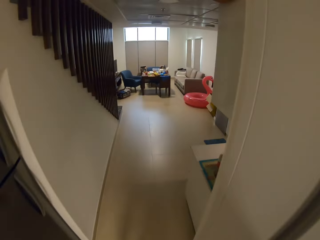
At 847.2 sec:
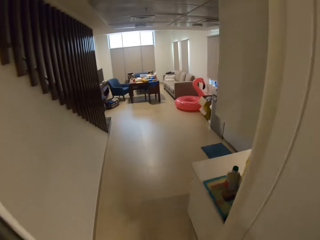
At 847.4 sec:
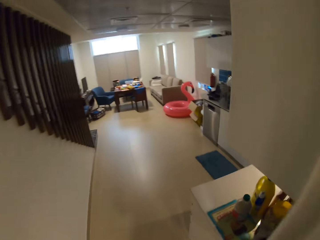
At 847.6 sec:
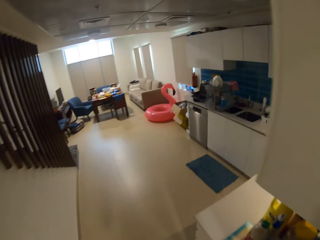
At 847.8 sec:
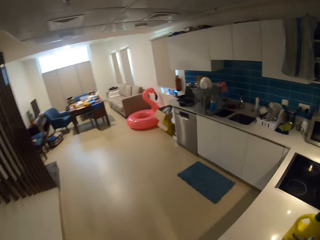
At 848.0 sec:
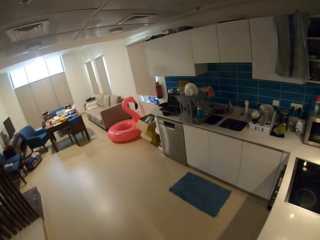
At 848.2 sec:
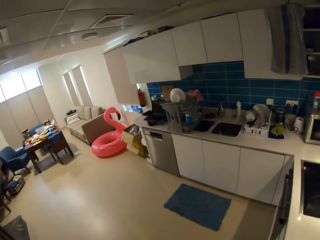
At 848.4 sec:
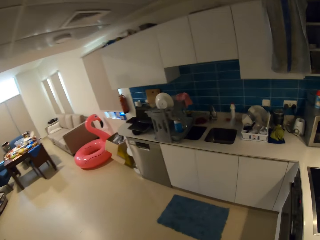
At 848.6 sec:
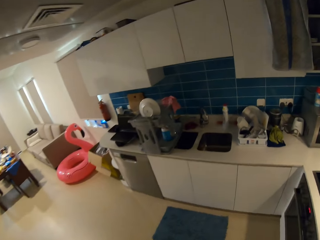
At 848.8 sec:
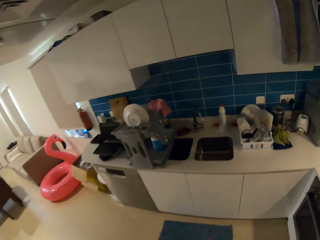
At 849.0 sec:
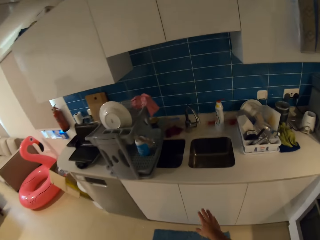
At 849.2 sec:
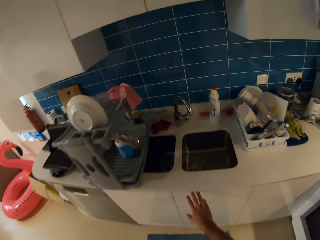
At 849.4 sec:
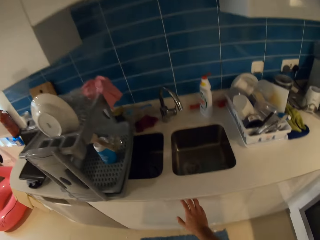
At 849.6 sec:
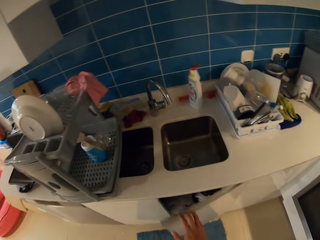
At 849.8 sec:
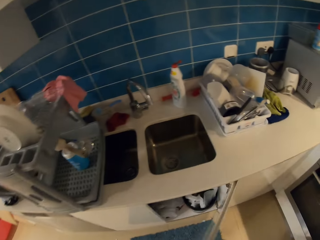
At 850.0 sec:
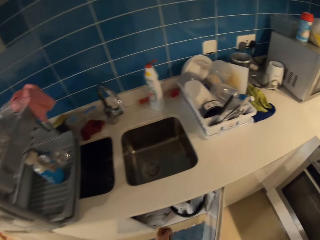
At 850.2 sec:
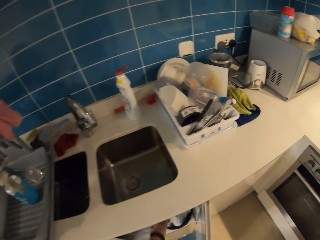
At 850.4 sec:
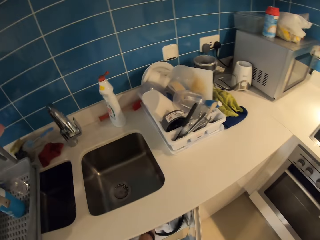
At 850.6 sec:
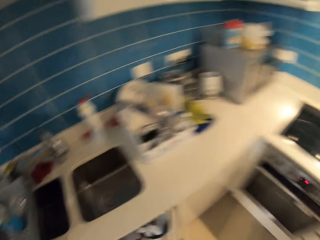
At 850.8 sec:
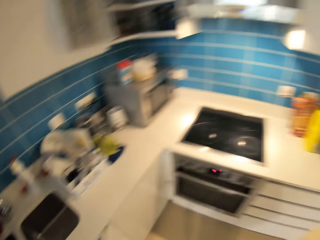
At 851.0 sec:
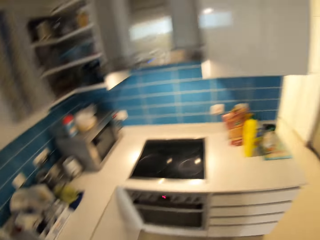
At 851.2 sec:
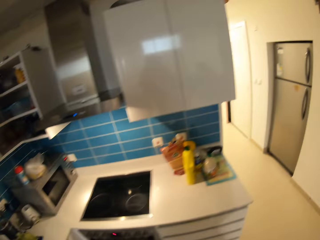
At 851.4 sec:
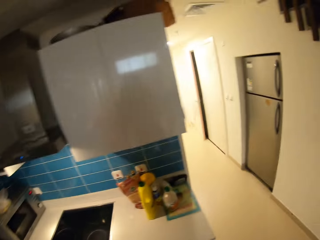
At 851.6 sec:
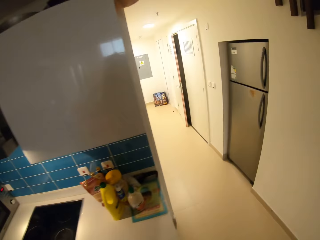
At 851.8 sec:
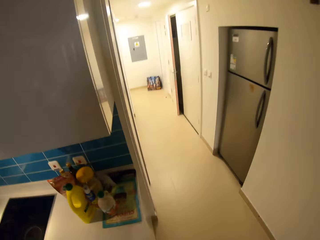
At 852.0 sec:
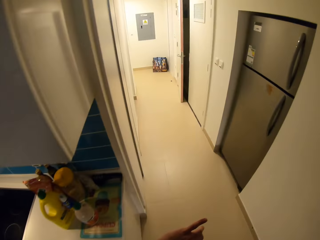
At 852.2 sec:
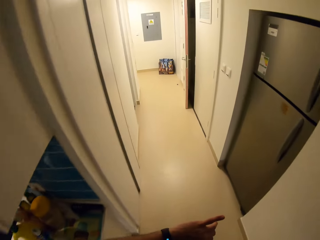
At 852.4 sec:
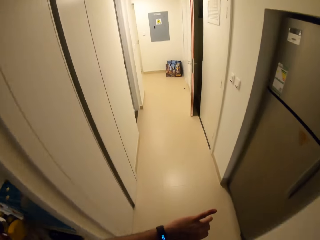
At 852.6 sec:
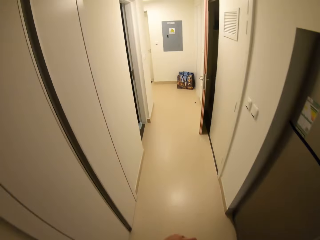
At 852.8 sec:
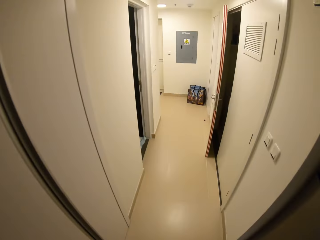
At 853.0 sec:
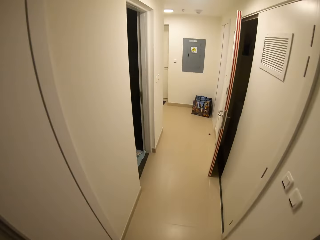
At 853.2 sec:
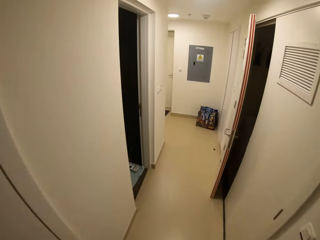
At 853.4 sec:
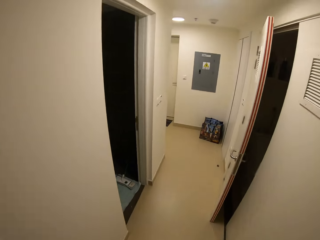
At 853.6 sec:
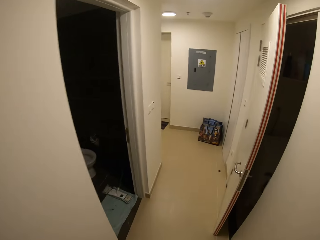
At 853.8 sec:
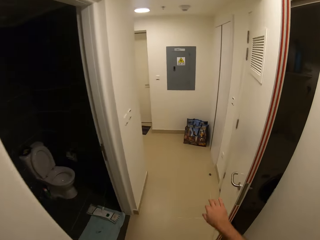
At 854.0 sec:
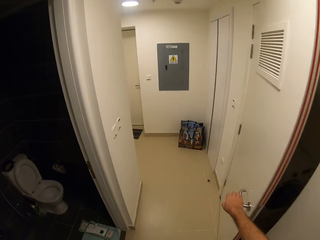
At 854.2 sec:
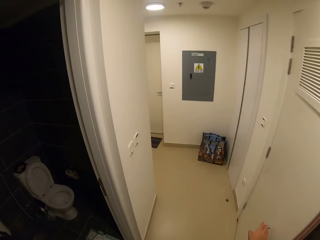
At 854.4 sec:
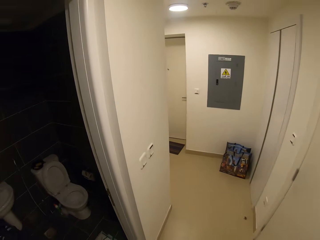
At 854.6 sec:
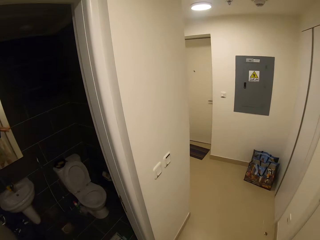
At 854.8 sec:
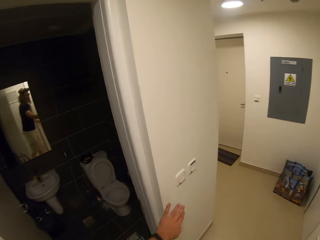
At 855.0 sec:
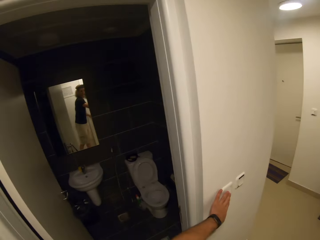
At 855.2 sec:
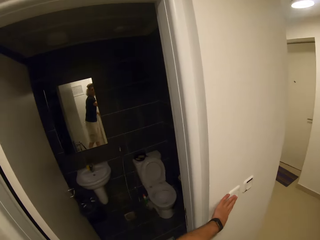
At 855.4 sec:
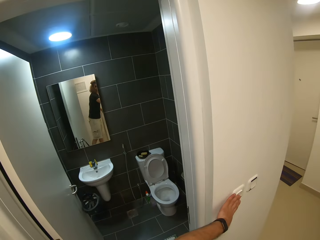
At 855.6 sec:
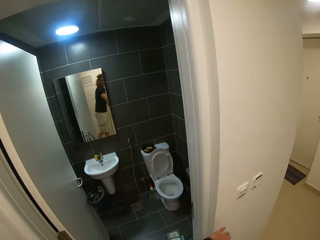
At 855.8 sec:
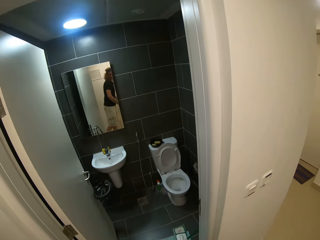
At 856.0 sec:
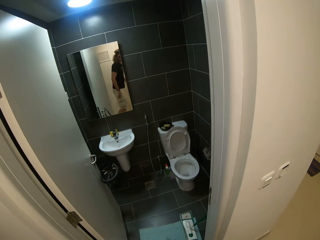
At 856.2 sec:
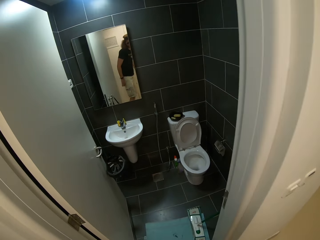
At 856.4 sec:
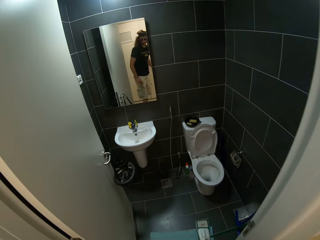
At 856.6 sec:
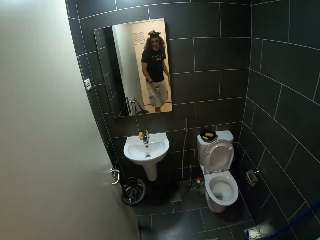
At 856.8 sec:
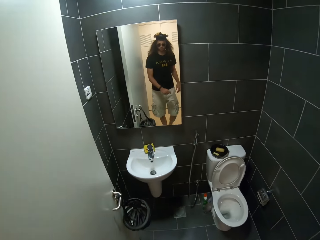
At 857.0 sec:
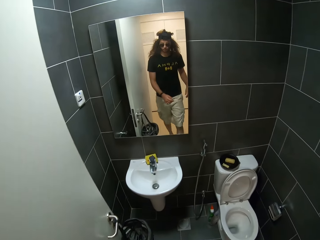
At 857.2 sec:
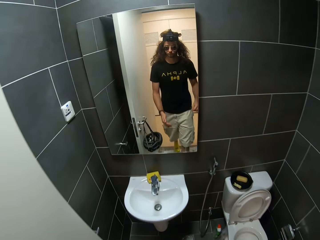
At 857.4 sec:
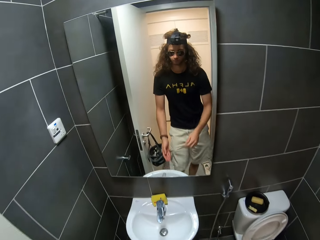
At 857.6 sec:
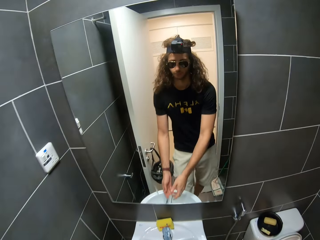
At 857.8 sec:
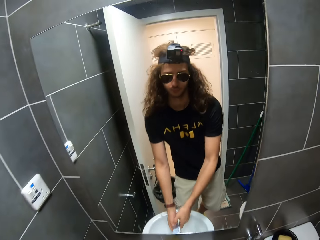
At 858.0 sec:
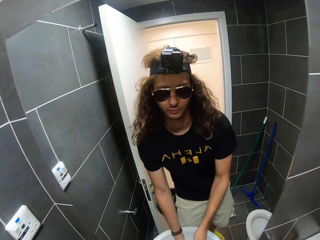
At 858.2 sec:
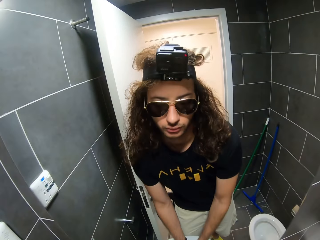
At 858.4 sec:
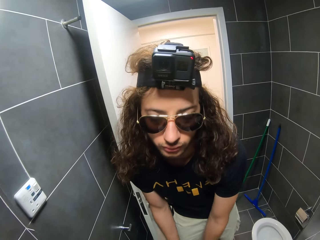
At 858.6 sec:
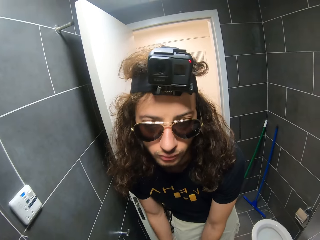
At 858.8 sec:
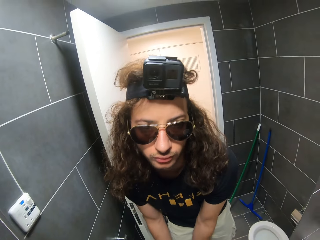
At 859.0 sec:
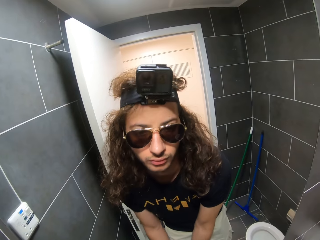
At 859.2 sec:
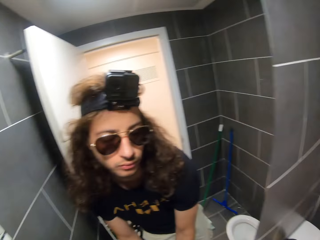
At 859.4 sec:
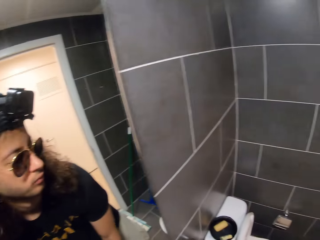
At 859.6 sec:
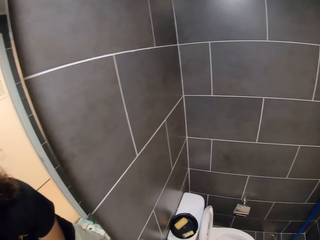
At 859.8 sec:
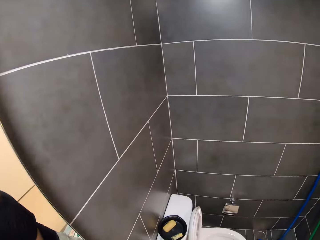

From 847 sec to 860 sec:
The camera wearer opens a cabinet or kitchen drawer with his right hand. He walks around in the house. He closes a door with his right hand. He turns on the switch with his left hand. He enters in the washroom. He rinses his hands with water from a tap in a toilet.

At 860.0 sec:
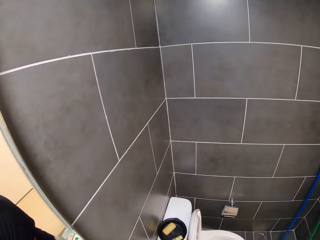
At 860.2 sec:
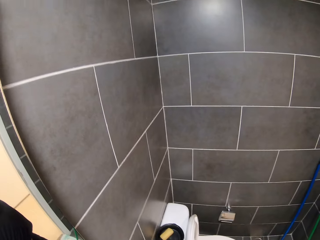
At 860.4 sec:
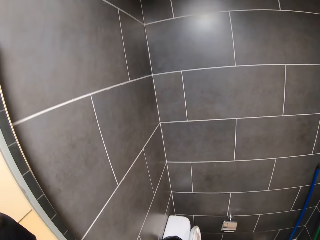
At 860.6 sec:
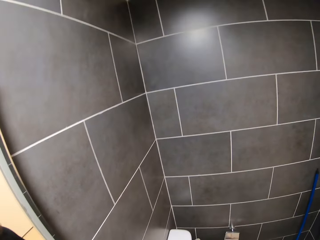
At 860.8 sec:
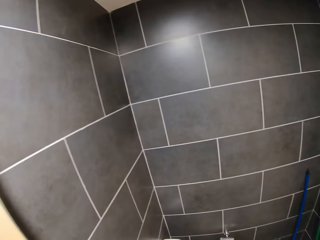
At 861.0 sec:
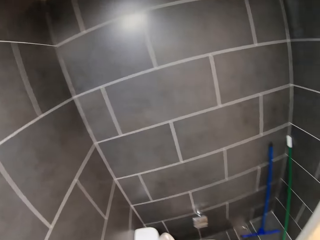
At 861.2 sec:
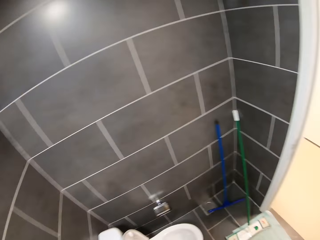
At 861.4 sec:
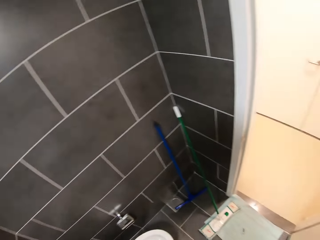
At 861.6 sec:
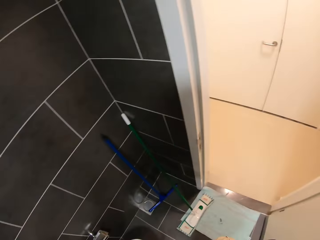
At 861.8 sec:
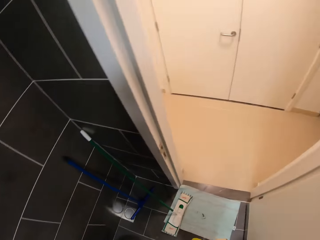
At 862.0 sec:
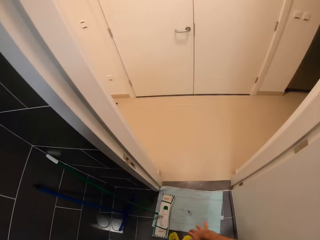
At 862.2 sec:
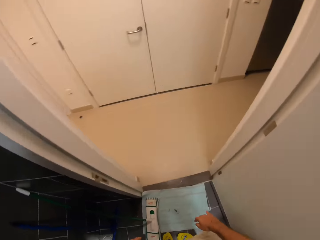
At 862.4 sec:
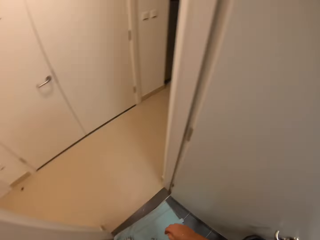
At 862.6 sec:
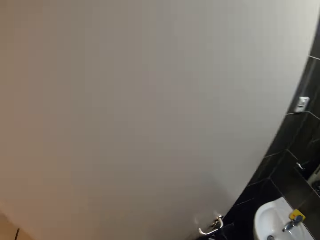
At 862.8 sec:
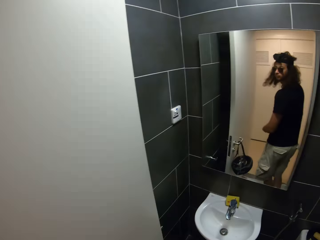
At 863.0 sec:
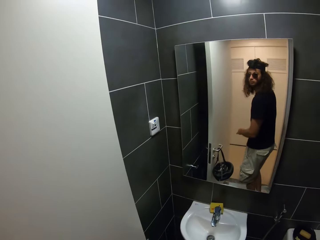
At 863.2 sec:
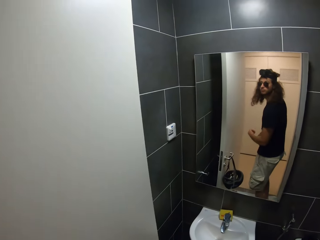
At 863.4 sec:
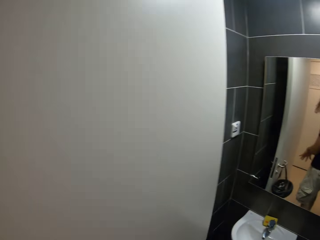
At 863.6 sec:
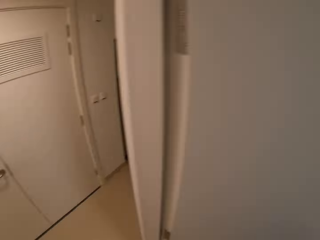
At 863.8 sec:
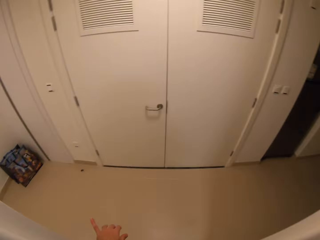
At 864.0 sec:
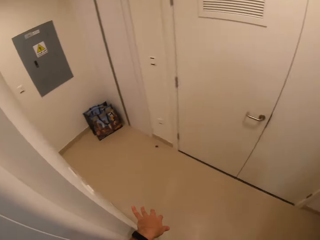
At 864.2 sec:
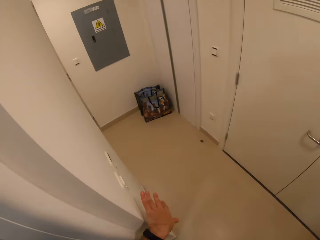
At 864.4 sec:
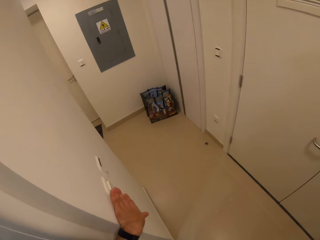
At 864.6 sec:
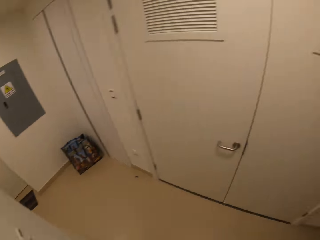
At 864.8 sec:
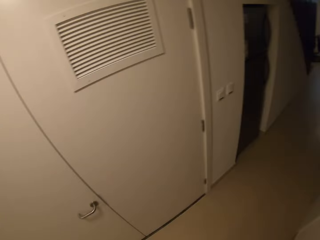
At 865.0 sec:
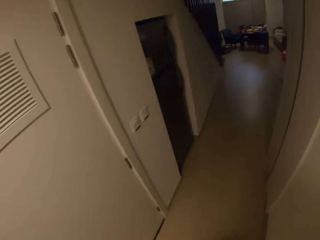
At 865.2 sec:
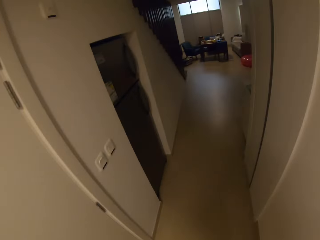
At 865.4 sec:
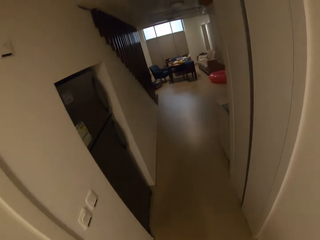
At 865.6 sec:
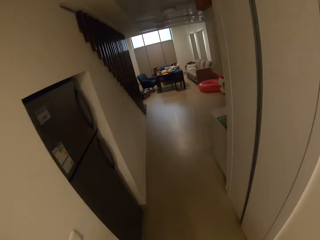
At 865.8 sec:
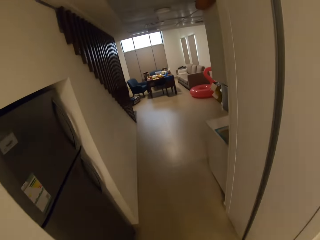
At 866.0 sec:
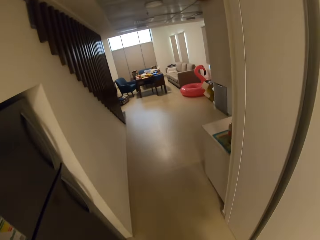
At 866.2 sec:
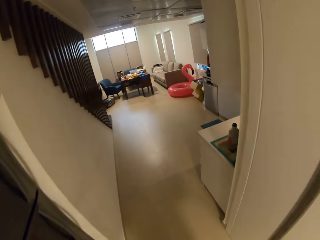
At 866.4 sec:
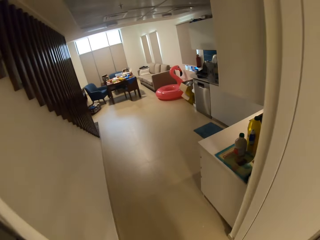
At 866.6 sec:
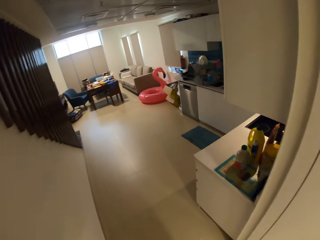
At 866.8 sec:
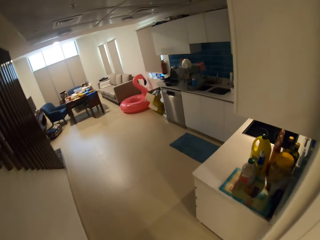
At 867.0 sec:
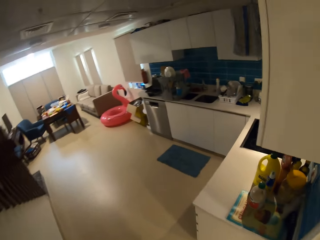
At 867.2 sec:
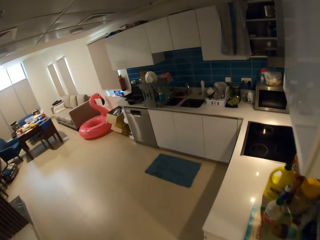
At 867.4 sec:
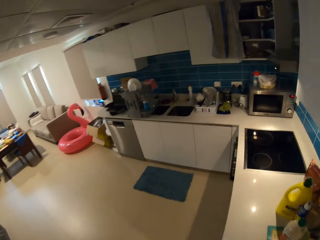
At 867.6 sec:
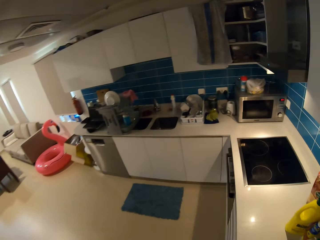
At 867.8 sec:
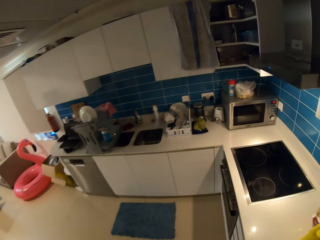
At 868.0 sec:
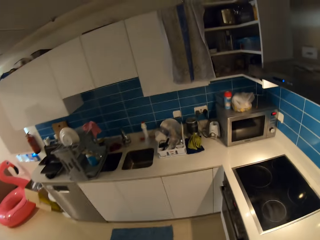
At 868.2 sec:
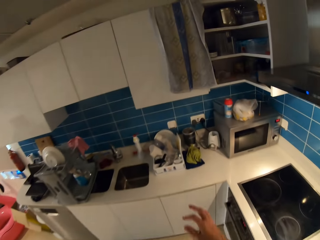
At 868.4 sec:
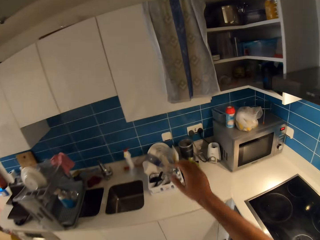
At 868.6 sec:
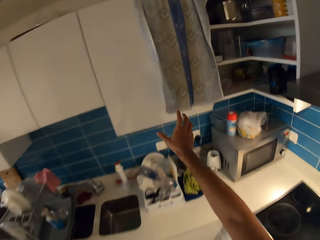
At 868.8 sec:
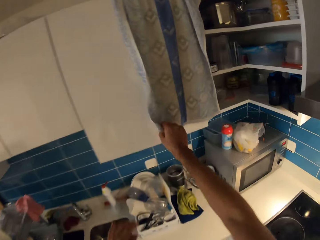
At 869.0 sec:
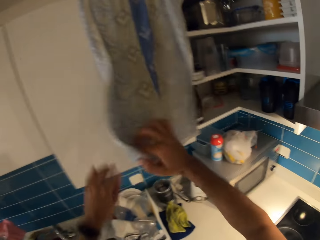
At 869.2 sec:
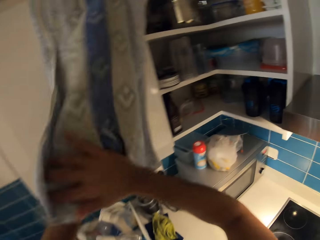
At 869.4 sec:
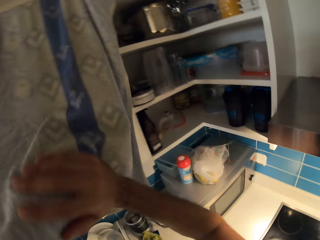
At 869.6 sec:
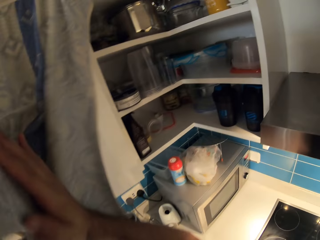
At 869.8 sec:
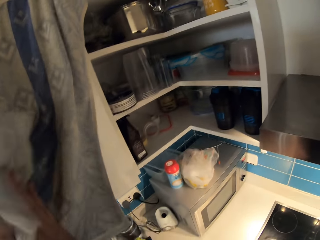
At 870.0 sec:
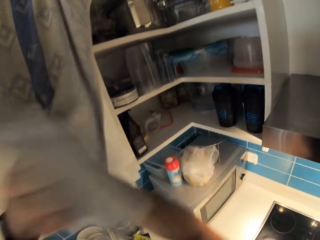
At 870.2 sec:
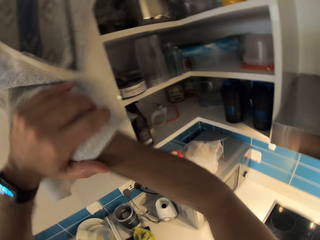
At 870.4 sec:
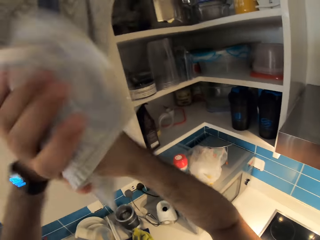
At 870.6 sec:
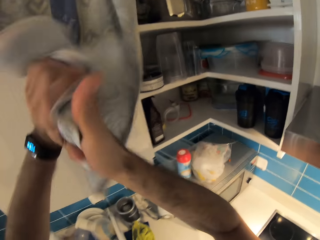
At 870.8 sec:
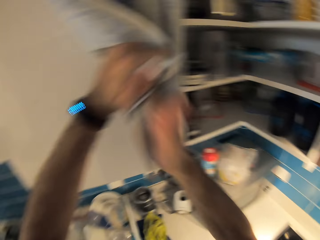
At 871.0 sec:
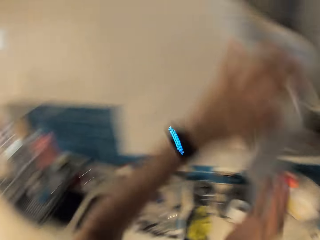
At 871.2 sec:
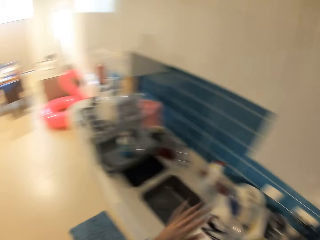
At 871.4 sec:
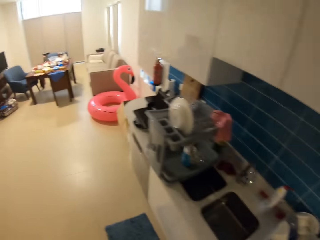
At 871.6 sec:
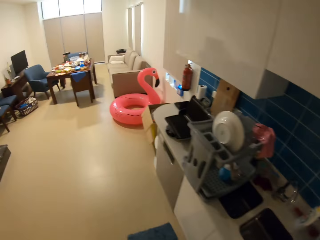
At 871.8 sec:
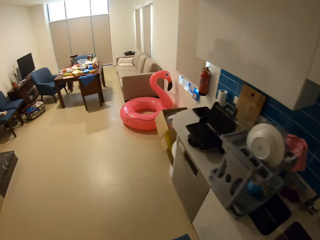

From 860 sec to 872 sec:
The camera wearer stares around the washroom. He walks out of the washroom. He turns off the switch with his left hand. He walks around in the house. He wipes his hands with a napkin.
